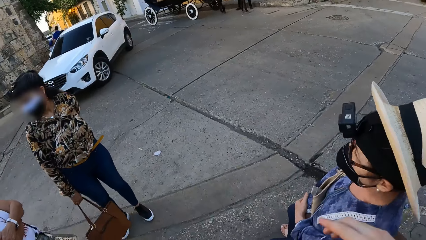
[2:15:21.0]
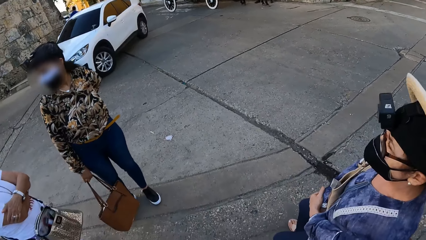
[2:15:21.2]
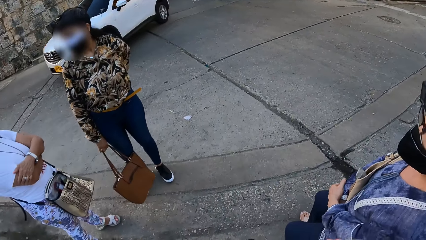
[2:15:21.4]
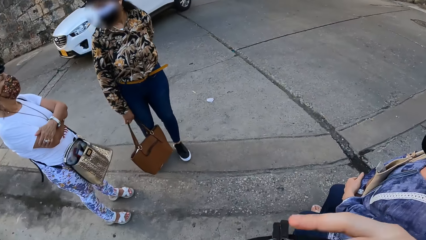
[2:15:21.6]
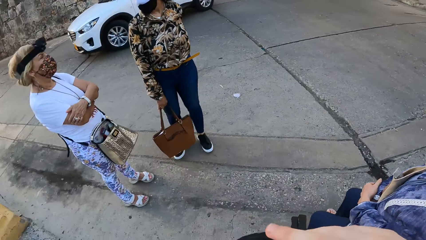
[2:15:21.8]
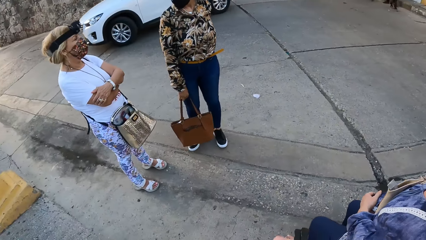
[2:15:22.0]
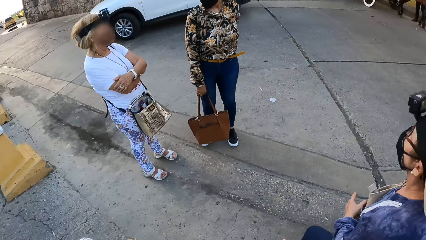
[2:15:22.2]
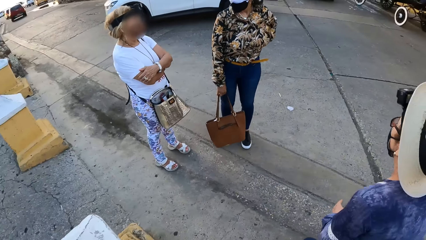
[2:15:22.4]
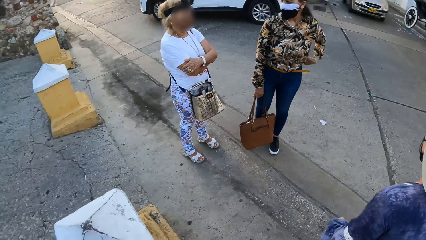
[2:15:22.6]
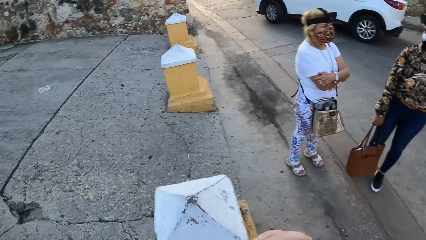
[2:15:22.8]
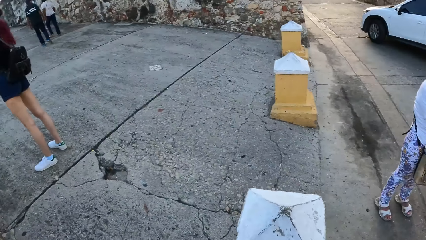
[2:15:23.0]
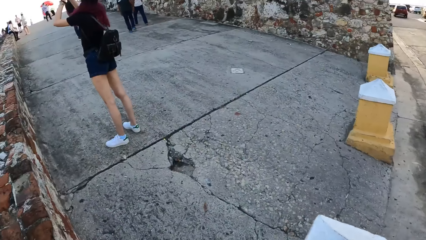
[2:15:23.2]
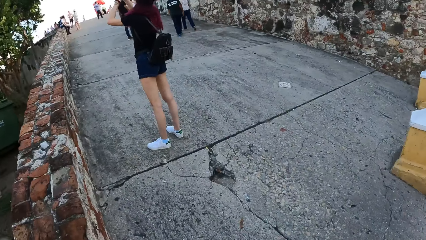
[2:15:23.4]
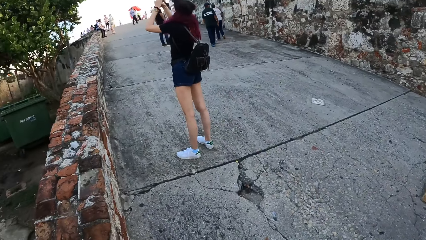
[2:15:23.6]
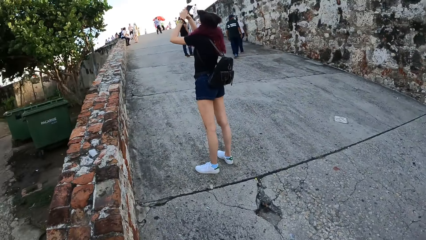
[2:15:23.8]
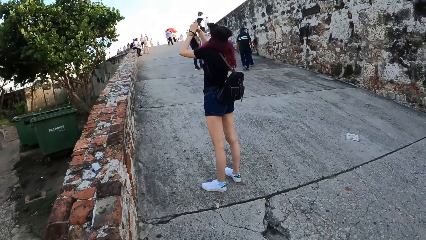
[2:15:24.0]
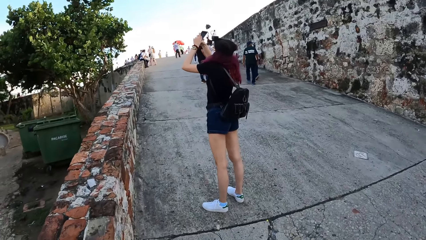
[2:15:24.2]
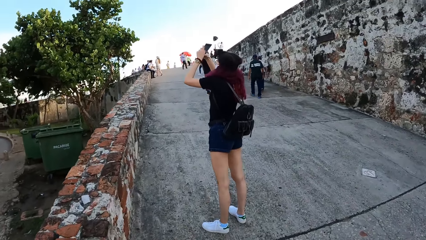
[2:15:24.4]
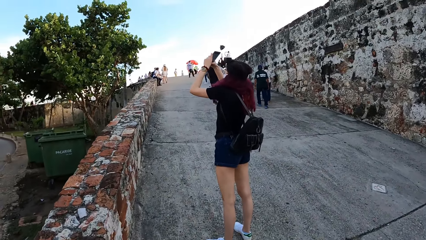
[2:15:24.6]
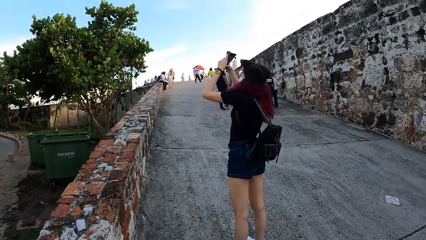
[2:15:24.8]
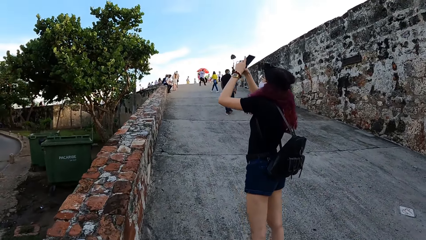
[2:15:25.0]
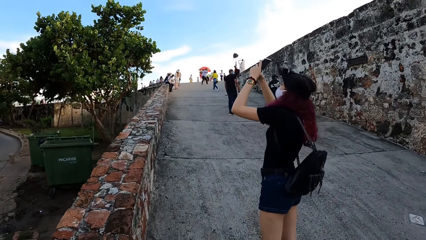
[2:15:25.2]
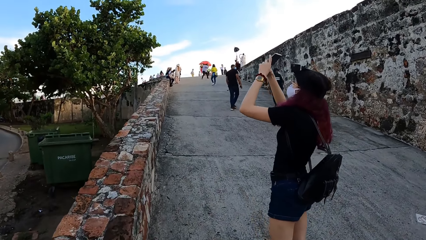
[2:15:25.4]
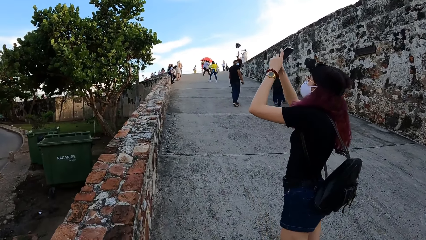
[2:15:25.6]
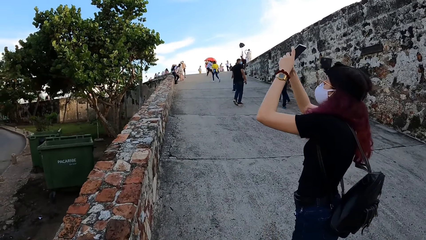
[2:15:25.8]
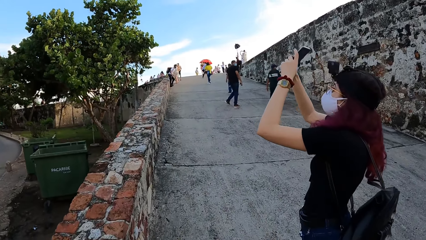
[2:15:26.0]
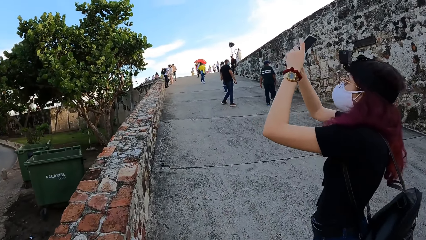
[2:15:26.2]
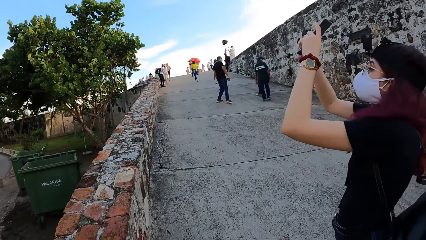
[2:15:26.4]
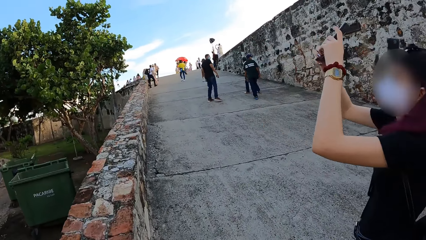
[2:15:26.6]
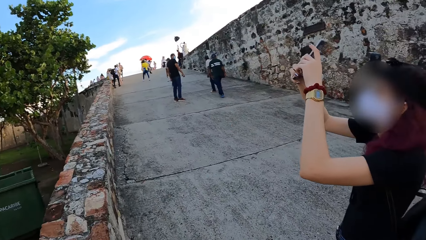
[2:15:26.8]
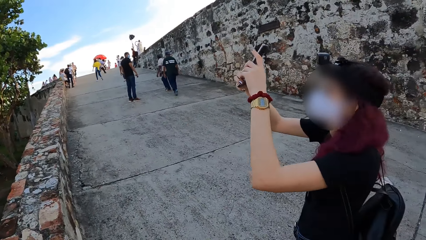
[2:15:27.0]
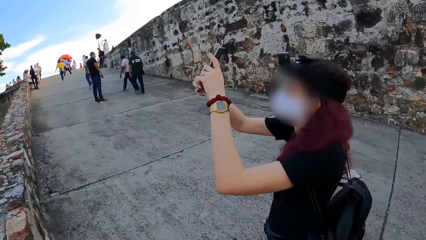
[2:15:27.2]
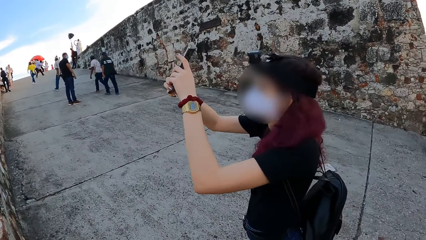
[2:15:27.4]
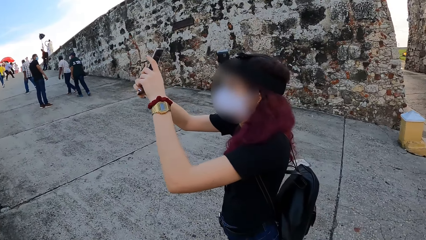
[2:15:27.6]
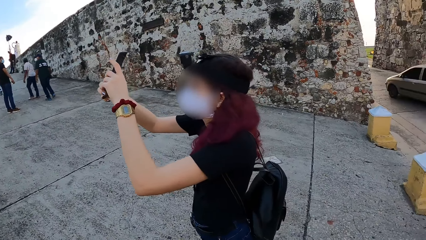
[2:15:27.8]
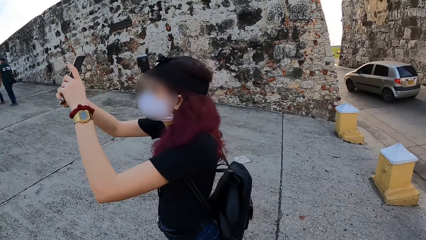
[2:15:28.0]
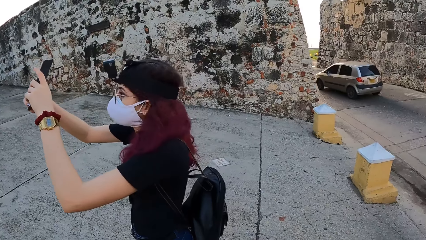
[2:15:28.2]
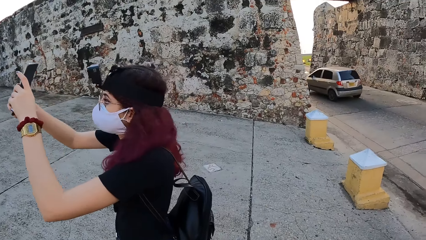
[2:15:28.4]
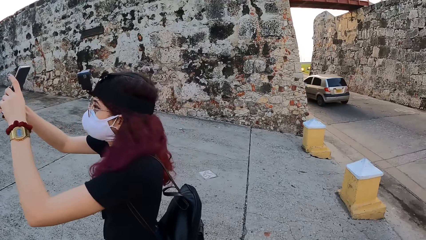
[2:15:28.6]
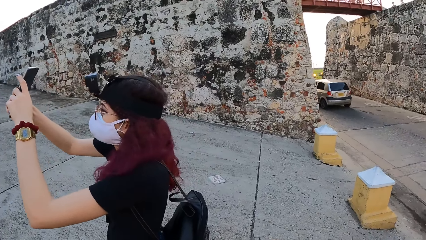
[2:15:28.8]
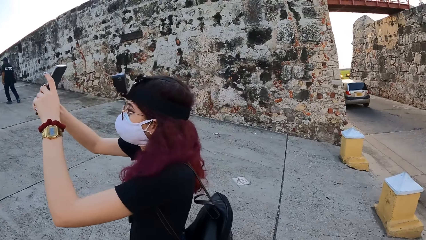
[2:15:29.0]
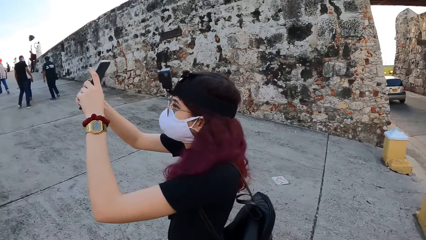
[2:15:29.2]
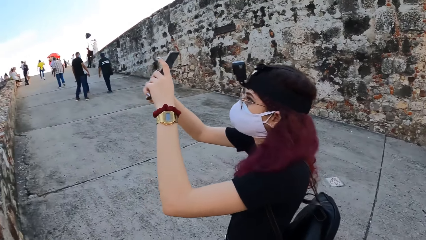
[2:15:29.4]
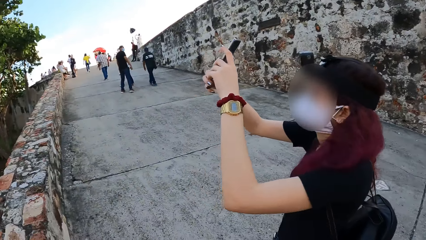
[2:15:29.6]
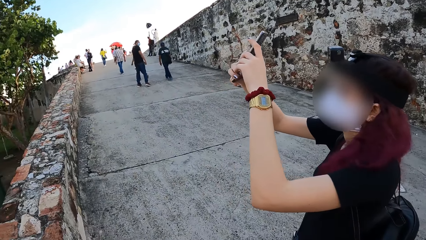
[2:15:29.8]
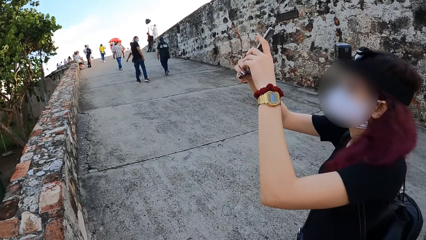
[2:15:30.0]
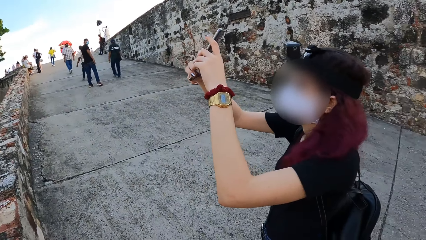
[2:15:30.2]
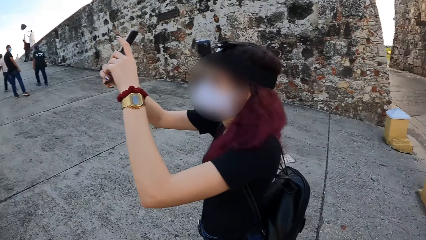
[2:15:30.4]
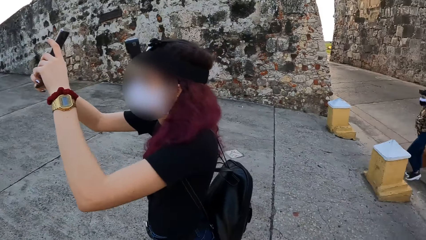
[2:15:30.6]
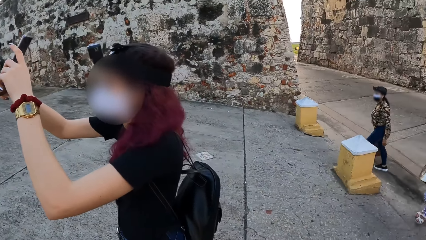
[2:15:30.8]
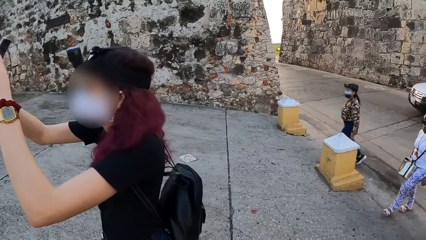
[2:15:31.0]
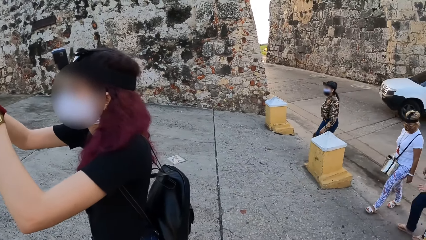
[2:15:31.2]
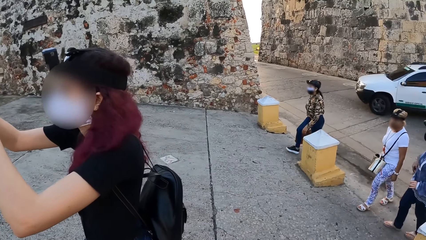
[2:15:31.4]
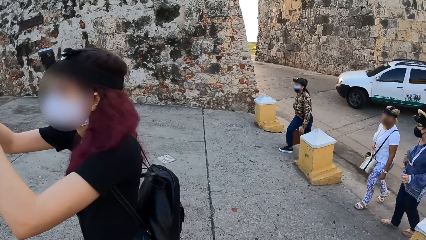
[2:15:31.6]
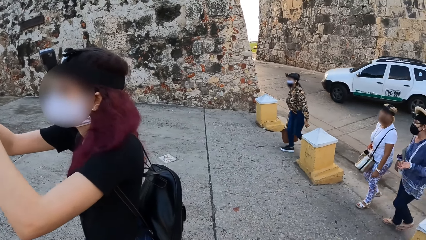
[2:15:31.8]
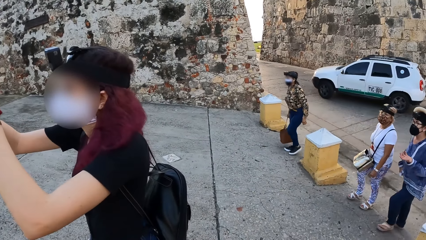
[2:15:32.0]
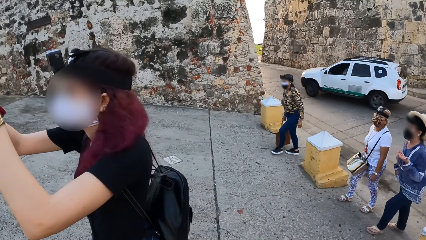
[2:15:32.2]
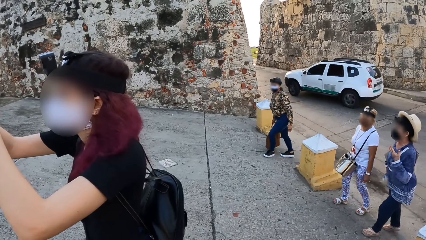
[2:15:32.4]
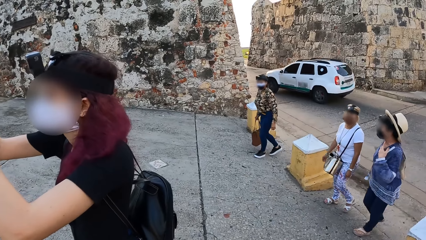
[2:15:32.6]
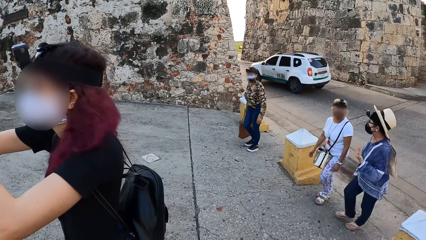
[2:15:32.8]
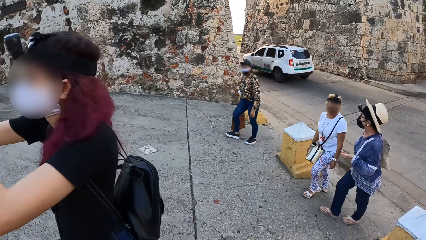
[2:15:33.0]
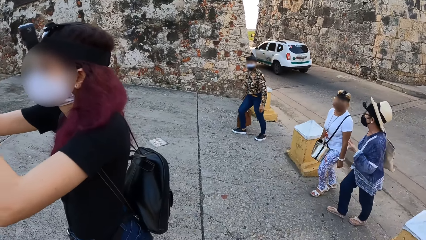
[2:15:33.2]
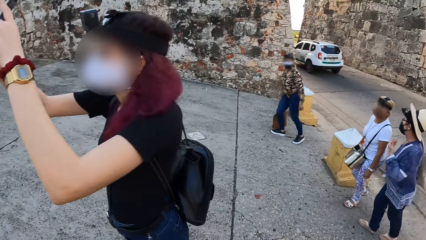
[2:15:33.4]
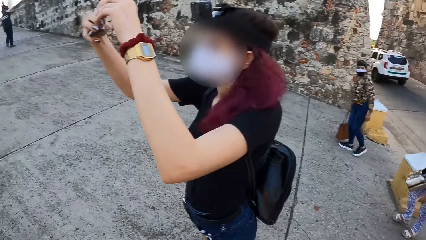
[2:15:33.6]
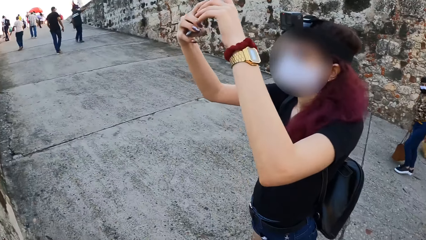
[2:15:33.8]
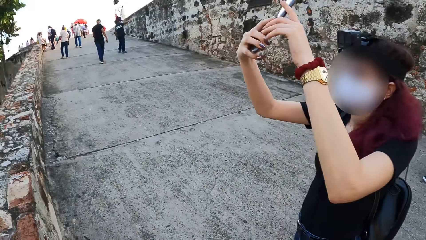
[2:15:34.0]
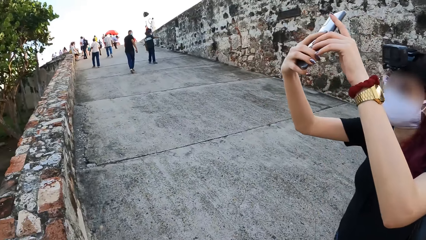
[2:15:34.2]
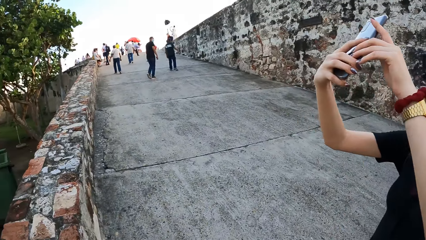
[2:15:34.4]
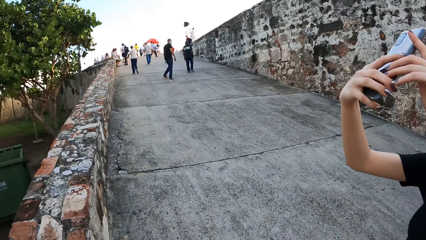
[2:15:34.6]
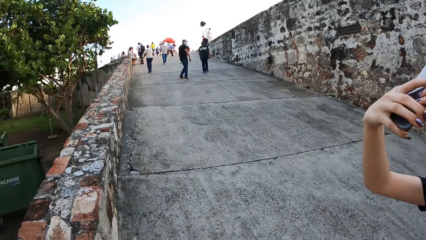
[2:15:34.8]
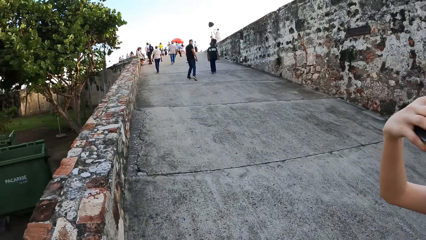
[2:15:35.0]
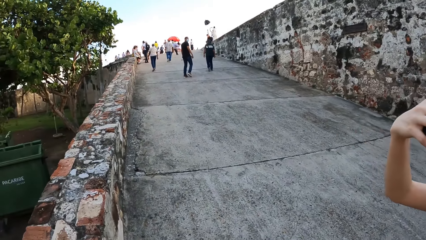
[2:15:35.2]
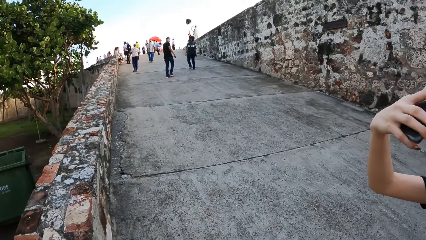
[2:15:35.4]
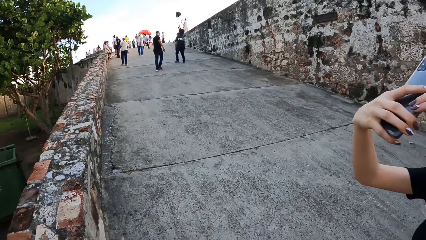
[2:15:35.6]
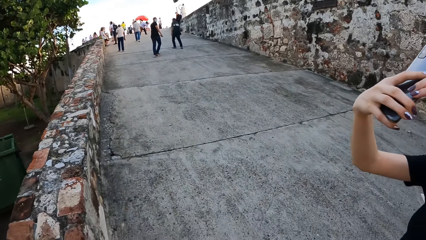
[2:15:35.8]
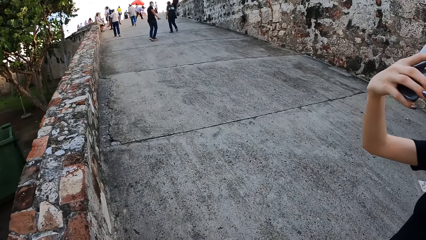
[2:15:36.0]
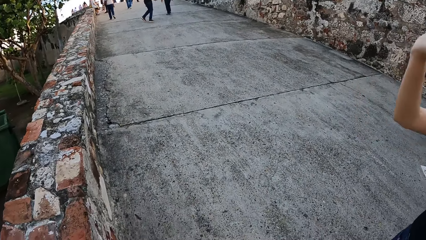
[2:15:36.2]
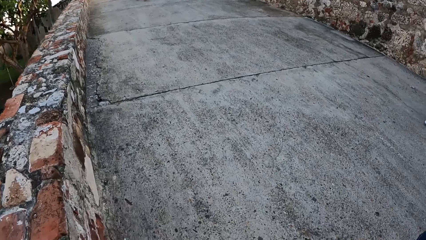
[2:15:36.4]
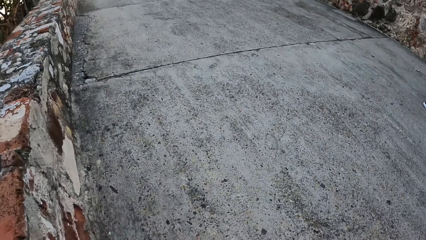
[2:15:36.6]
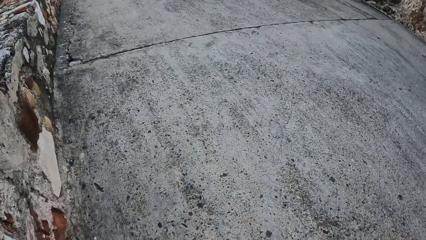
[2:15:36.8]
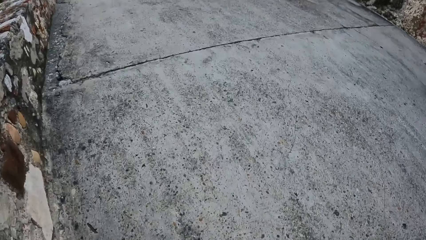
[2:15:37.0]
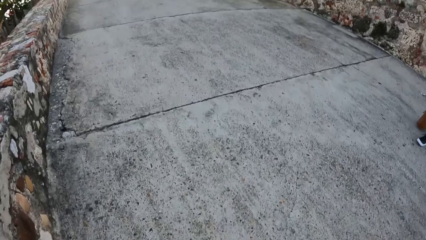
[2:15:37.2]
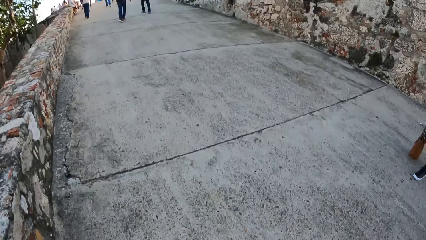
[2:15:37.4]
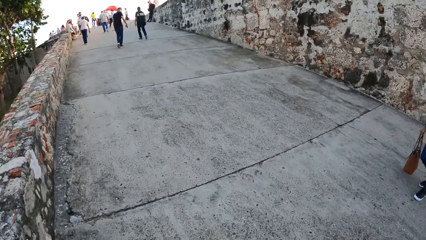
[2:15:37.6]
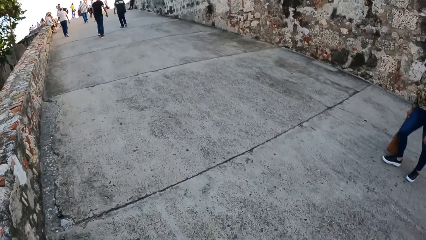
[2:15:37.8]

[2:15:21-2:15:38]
The camera wearer removes his right hand from the hat on the woman's head. Another woman operates a phone with both hands. The camera wearer walks in a walkway. A third woman walks in the walkway. The camera wearer looks around. A fourth woman walks in the walkway. The first woman walks in the walkway. The camera wearer walks in the walkway. The third woman walks in the walkway.
